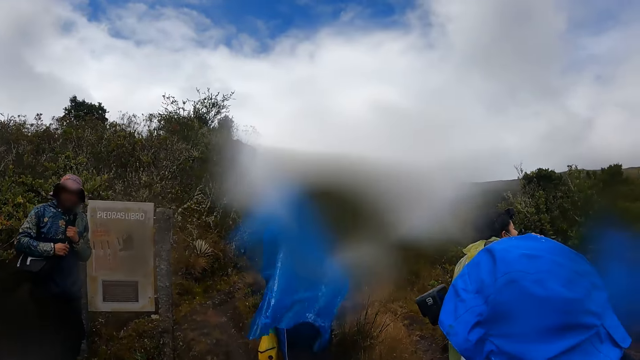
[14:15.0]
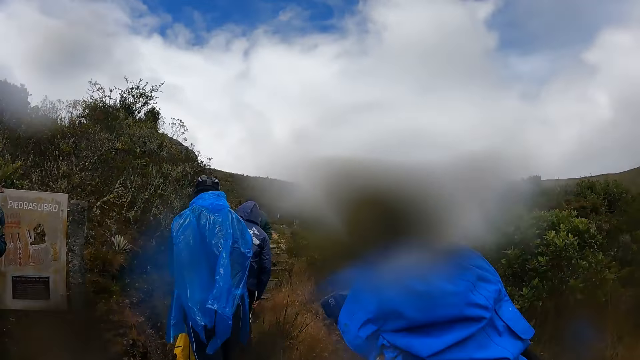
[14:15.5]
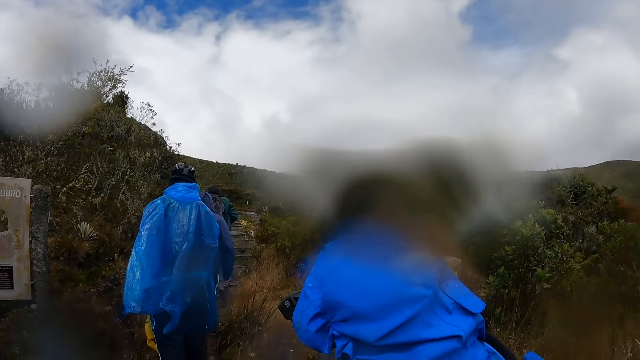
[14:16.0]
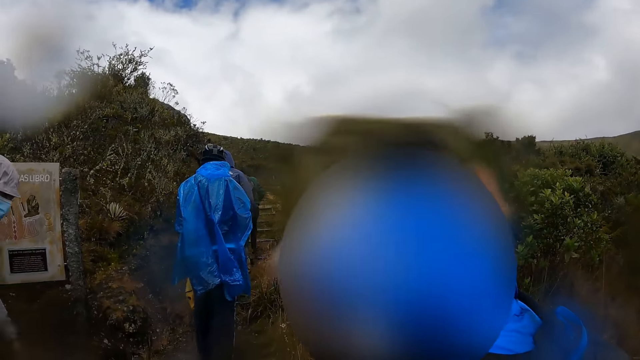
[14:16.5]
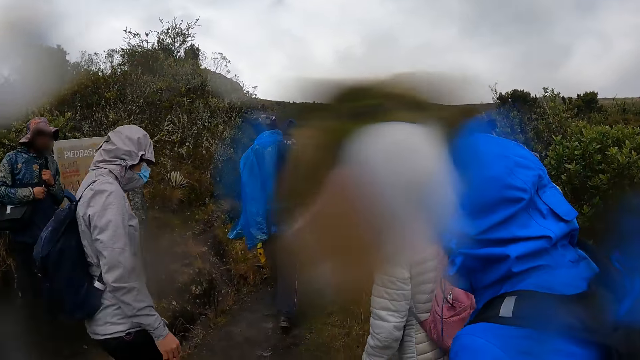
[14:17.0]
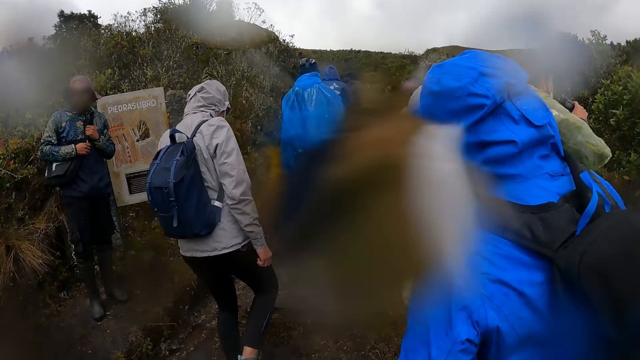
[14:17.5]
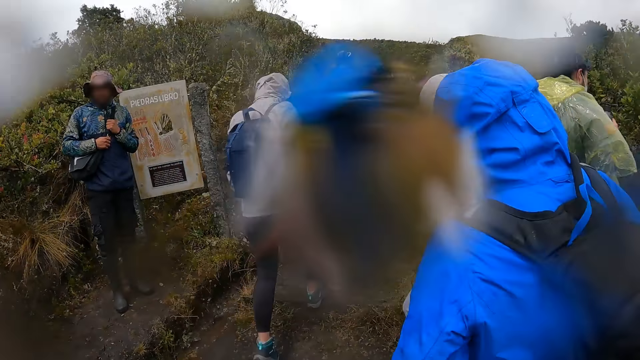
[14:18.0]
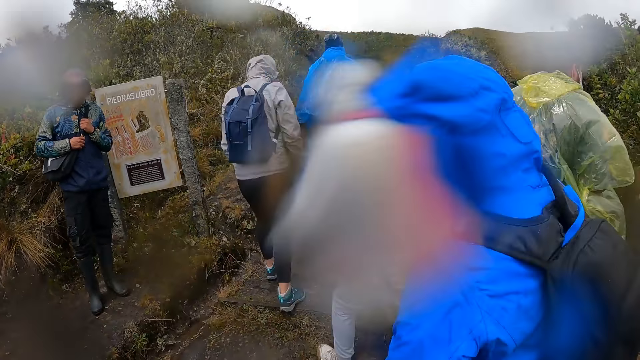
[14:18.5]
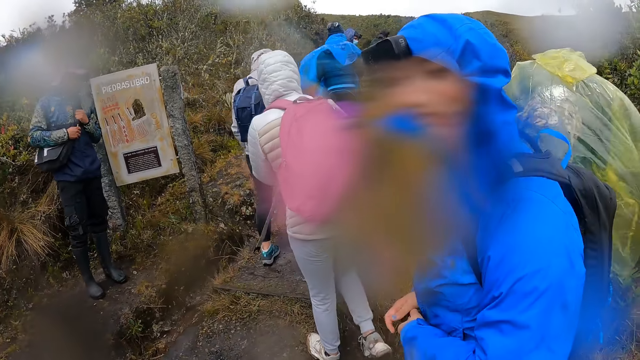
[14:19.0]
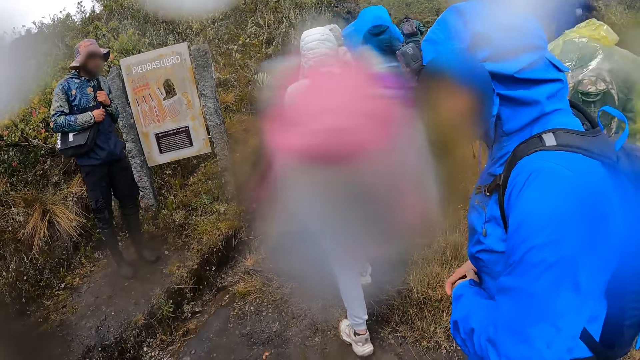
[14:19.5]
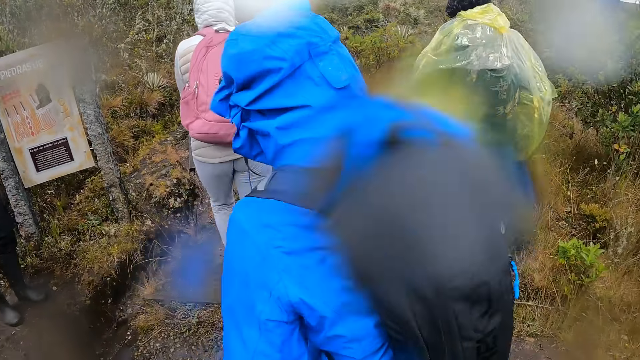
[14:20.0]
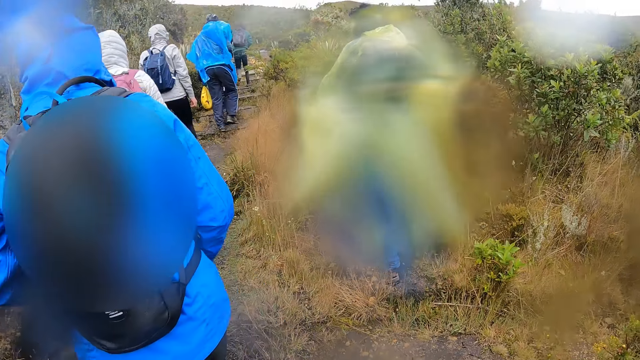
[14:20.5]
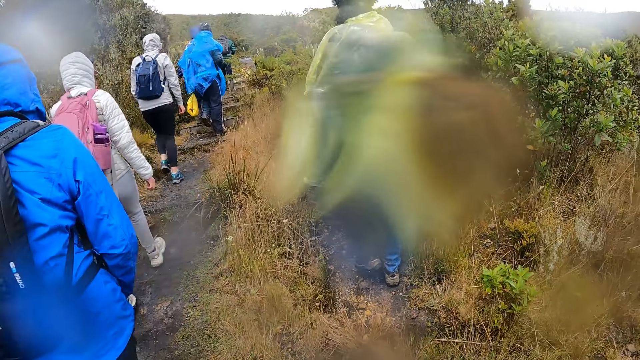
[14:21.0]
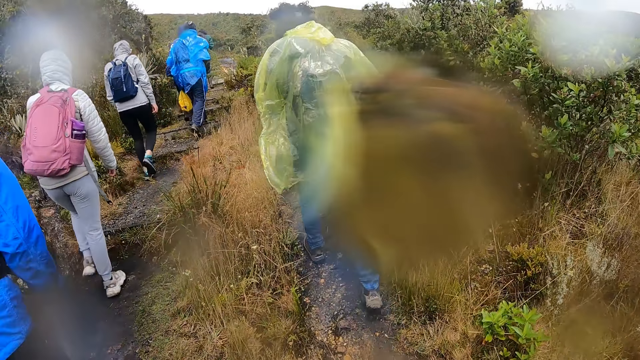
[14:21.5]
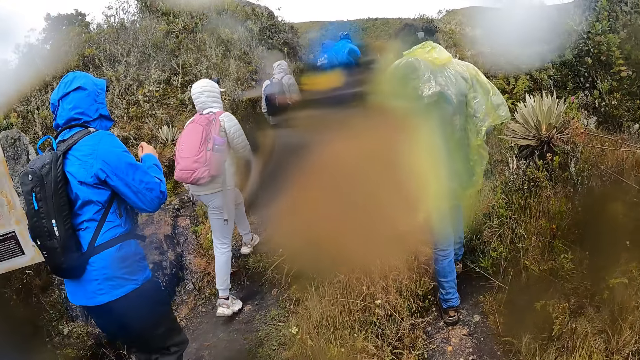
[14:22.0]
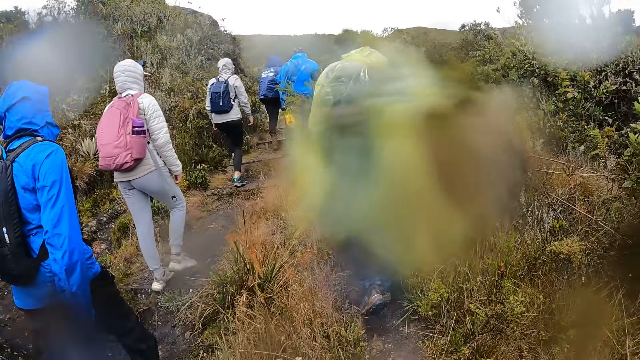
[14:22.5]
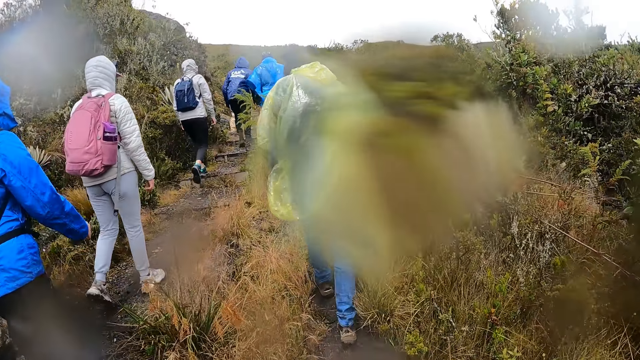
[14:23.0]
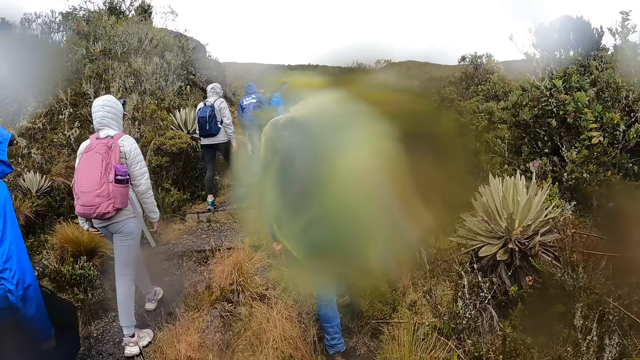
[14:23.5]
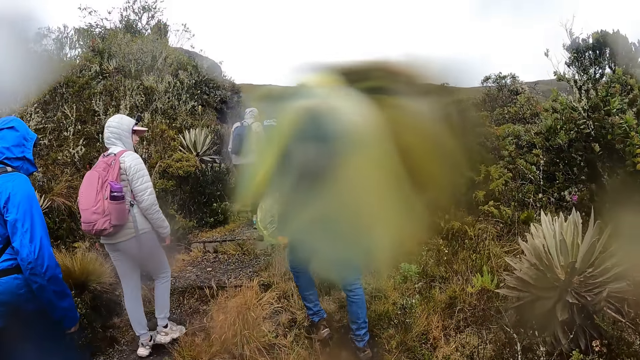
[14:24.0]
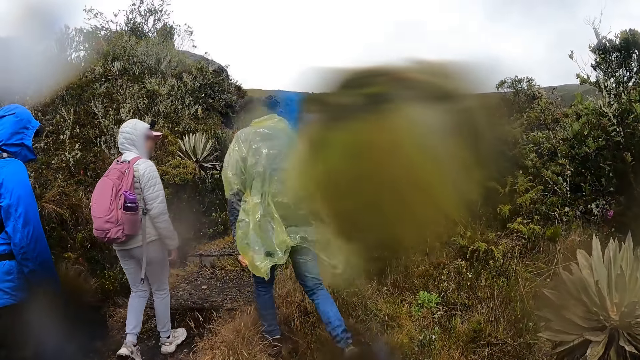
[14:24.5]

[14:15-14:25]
The camera wearer hikes with a group of people. They interact with a person. The person walks on the pathway. The camera wearer walks on the pathway.

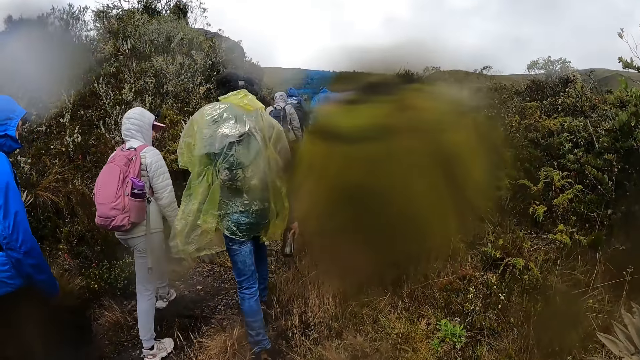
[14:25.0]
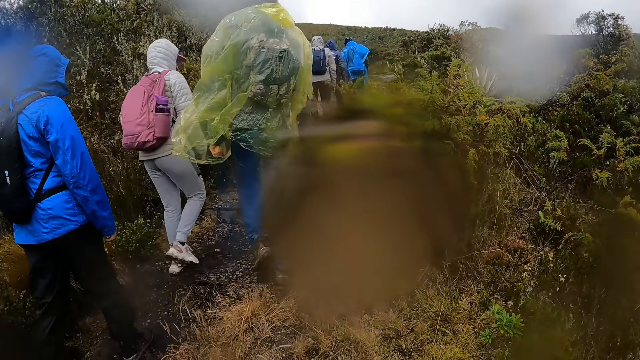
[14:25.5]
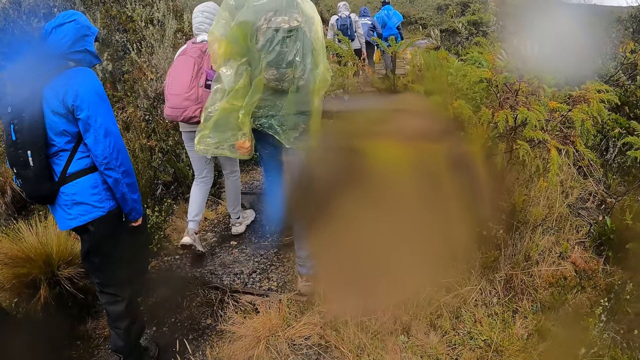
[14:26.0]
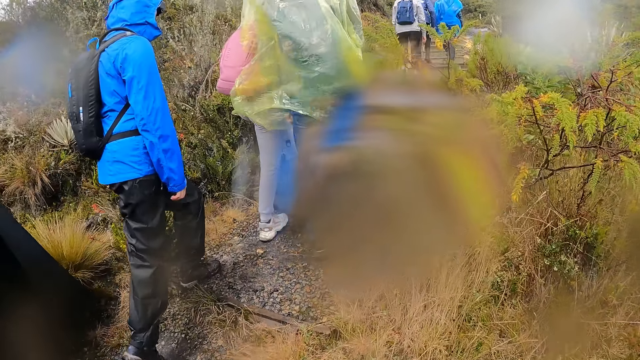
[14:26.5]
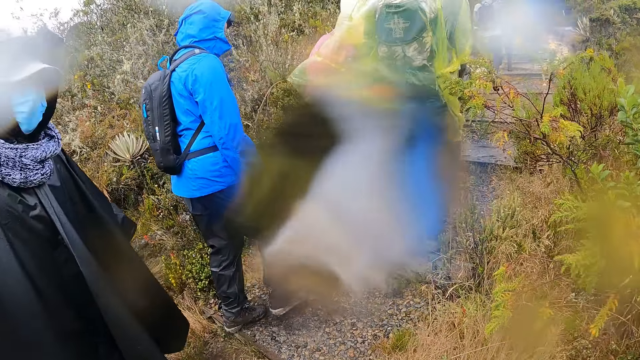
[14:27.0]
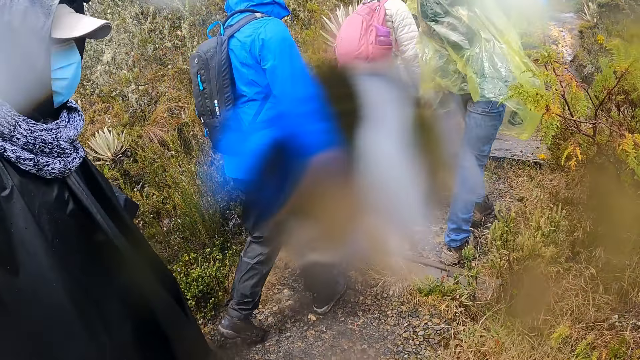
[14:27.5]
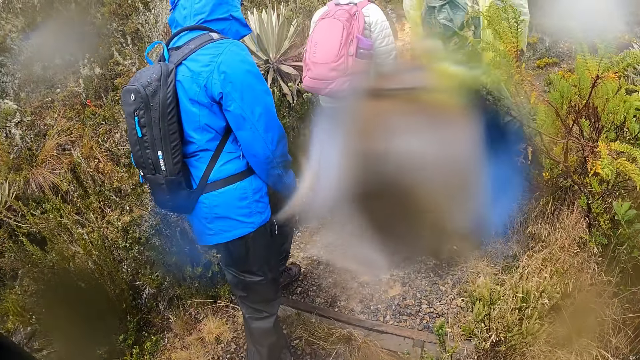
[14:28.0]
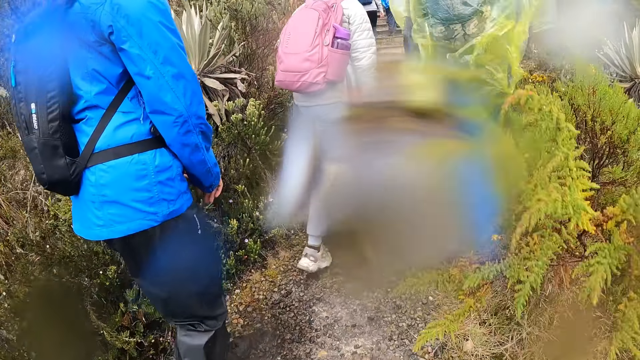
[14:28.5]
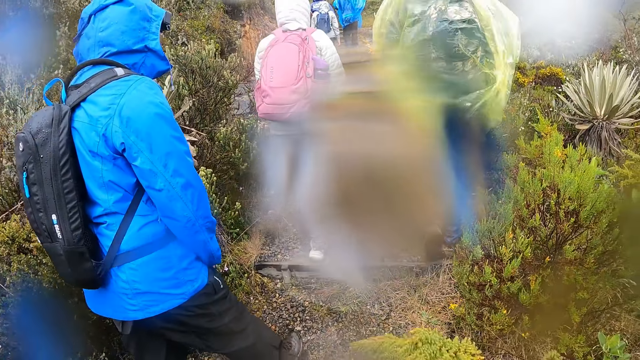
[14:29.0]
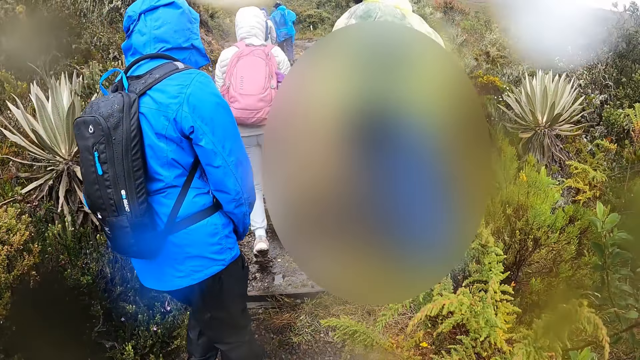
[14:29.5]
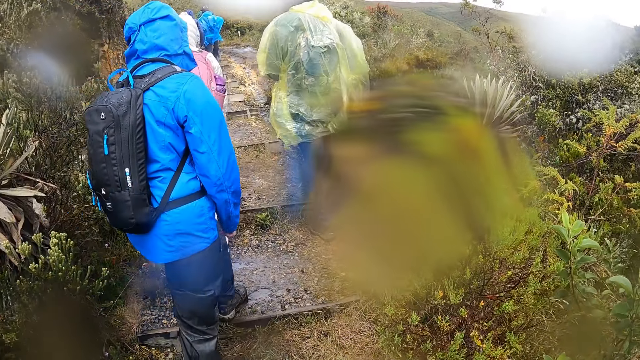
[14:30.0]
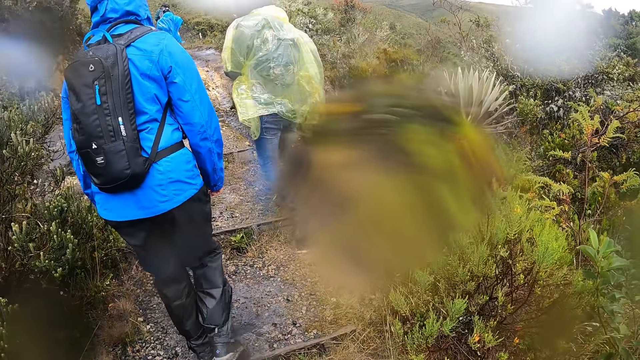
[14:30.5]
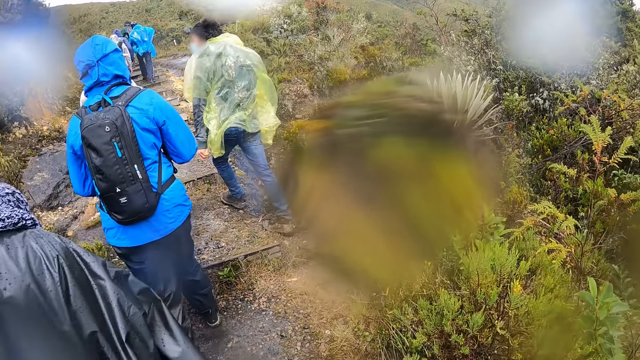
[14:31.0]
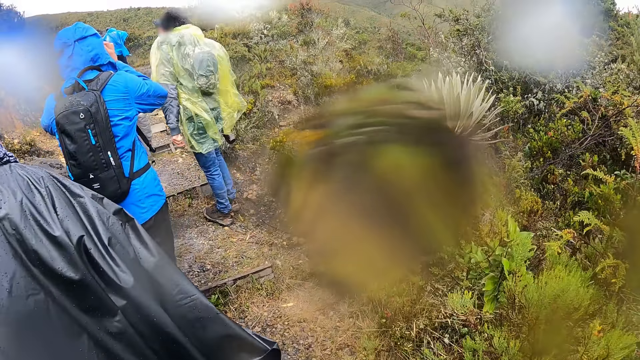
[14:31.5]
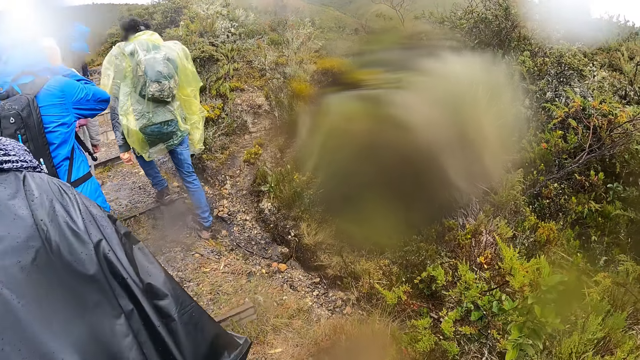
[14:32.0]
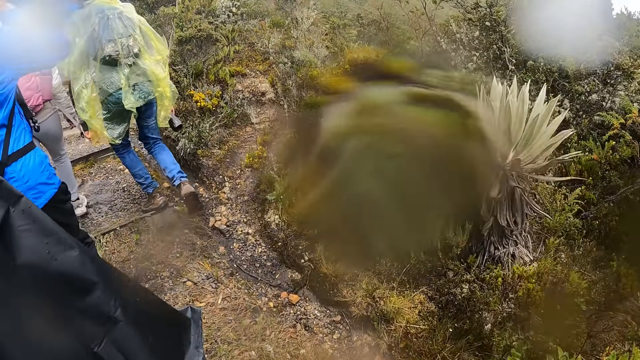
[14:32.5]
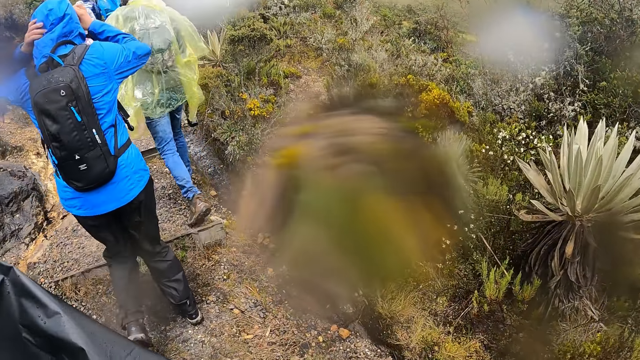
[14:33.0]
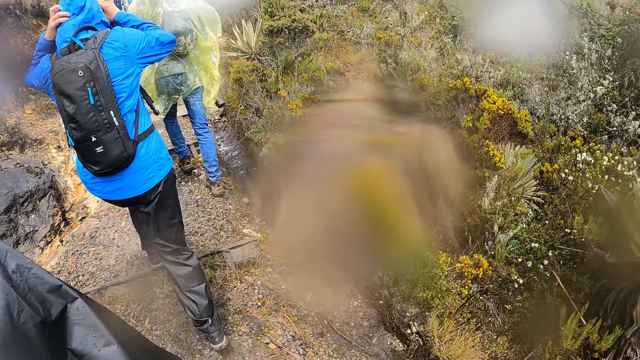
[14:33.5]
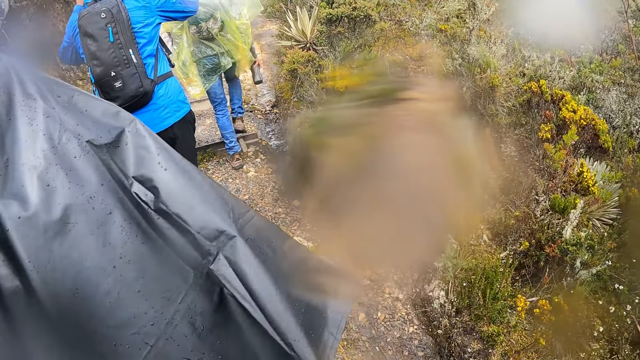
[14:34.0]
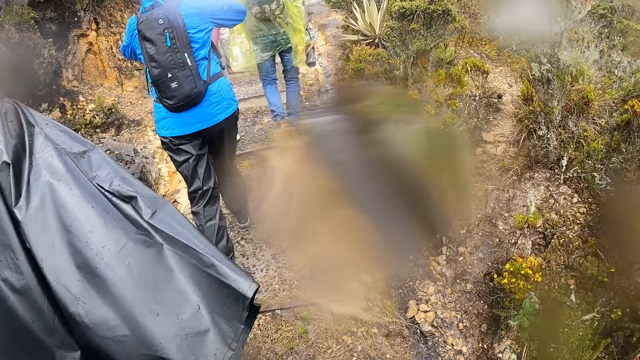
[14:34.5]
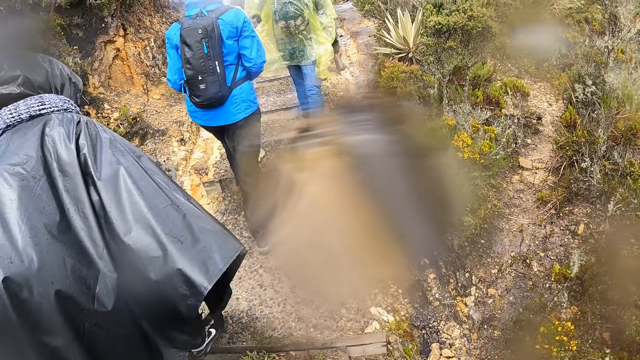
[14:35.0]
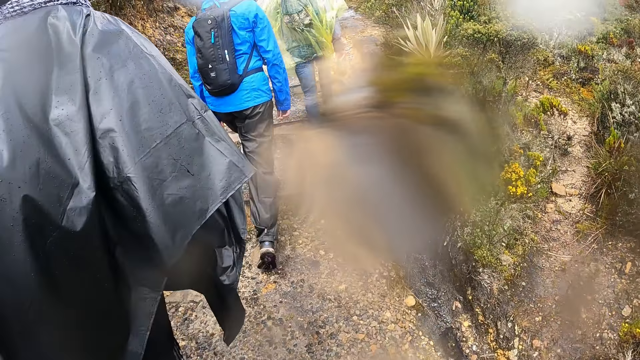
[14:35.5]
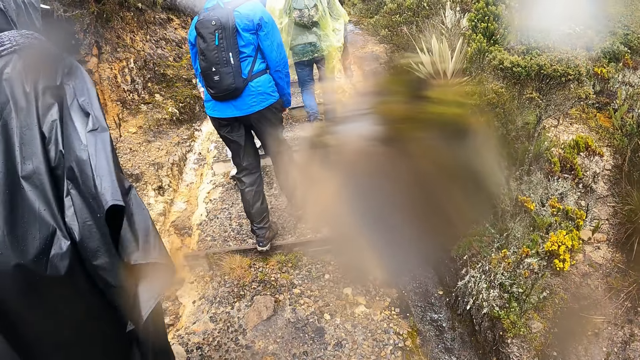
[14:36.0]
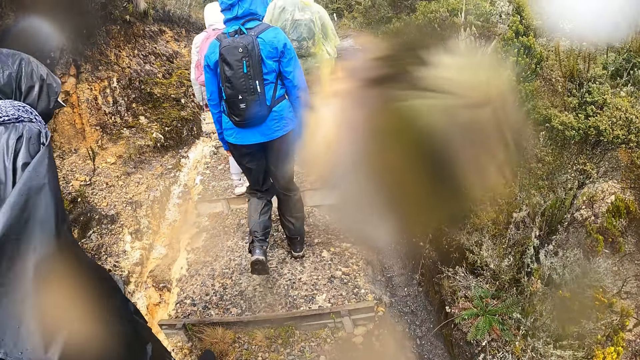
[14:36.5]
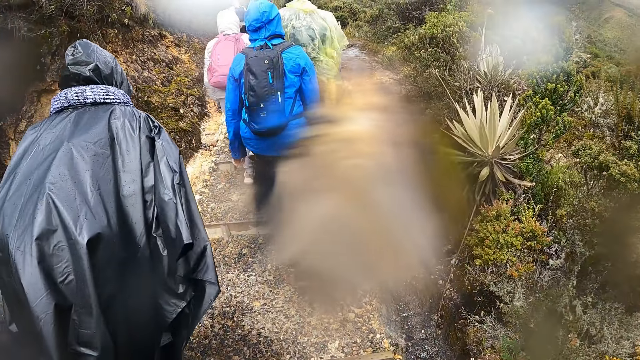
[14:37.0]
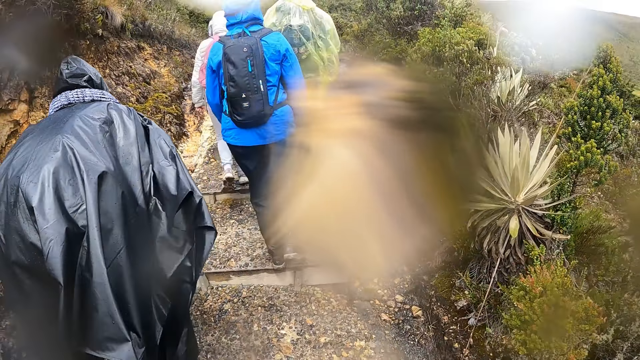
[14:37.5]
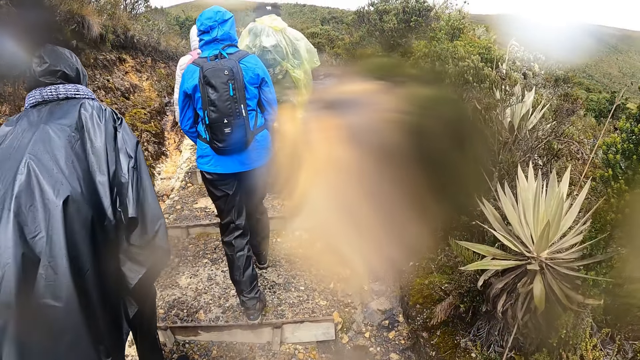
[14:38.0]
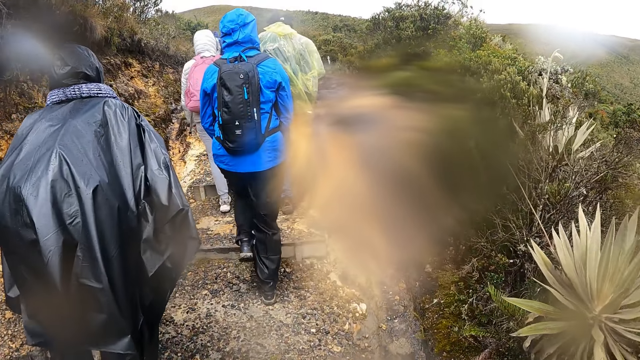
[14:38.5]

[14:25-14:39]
A person walks on the pathway.
